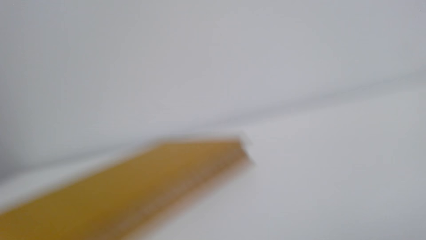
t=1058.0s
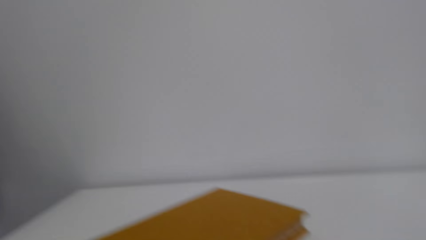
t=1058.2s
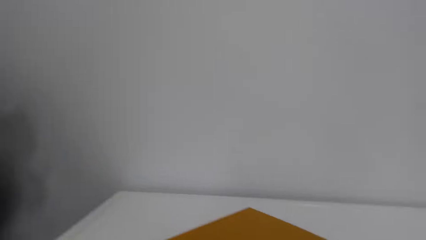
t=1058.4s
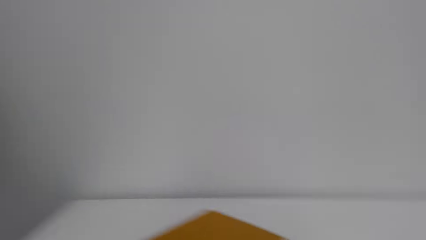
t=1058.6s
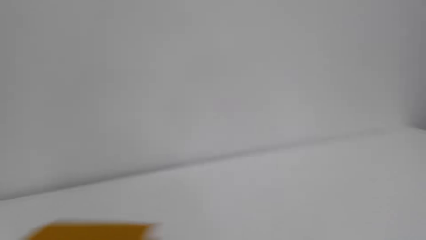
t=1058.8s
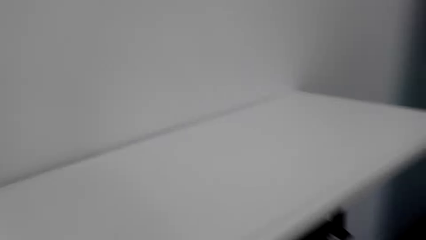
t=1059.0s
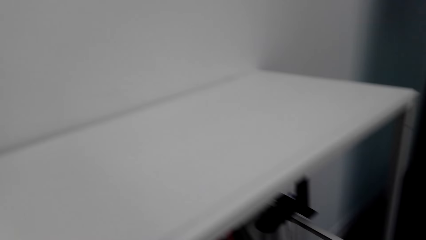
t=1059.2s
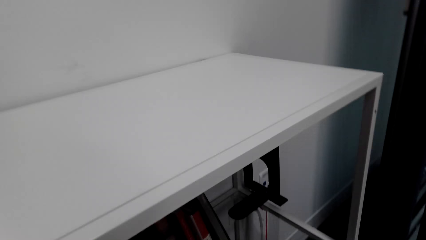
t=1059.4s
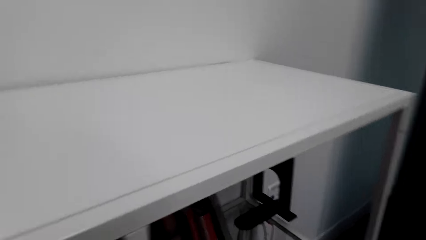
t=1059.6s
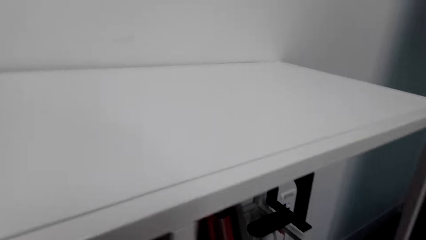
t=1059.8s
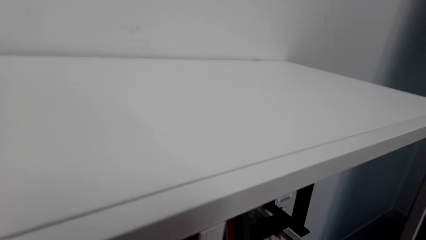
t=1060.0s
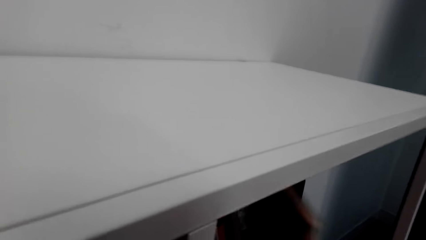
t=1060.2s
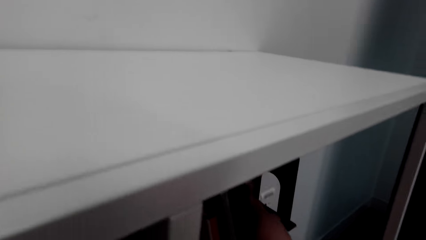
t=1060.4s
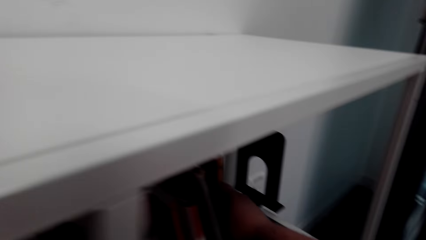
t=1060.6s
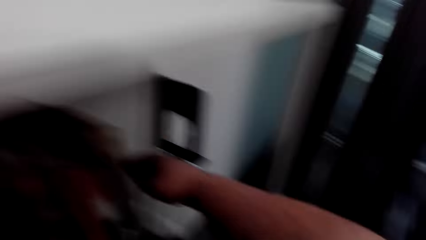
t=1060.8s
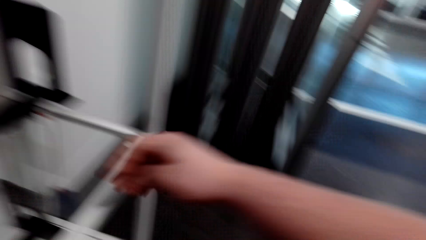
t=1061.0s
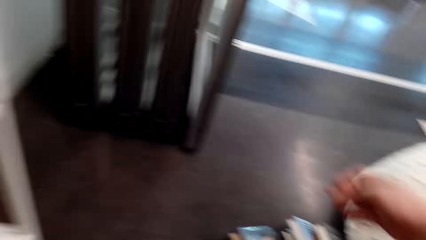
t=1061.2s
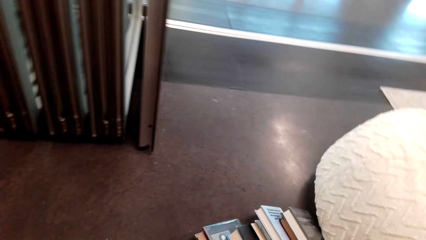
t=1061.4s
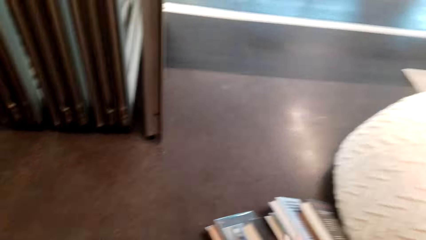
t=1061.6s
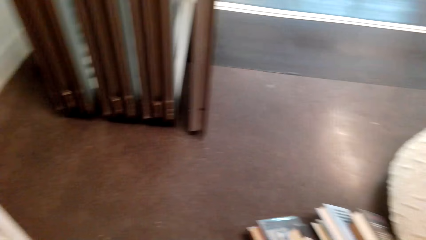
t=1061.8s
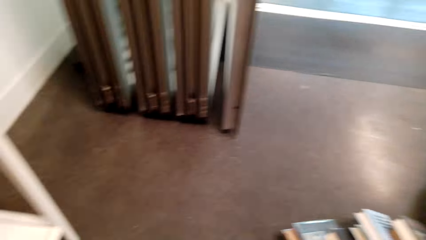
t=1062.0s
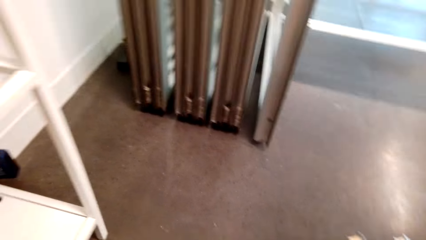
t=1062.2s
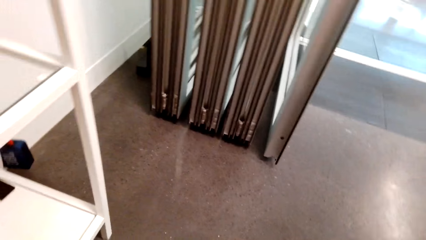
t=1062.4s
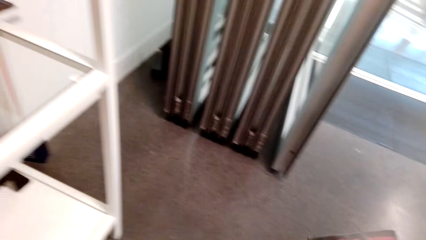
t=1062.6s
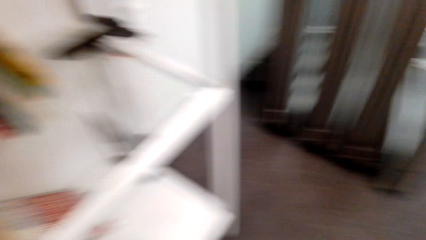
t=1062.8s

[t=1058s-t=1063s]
The camera wearer places the book on the shelf. They move in the room.

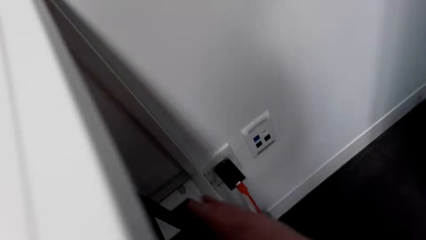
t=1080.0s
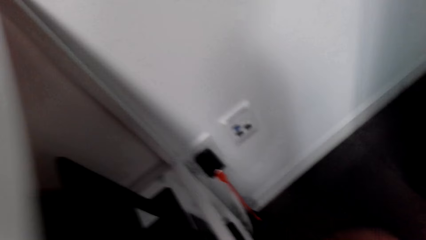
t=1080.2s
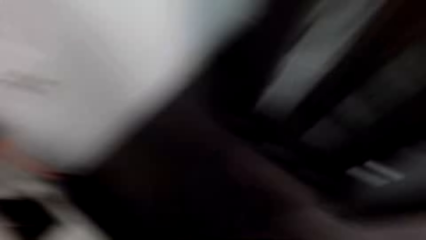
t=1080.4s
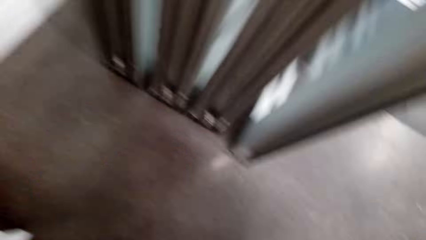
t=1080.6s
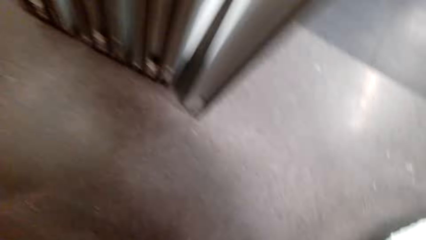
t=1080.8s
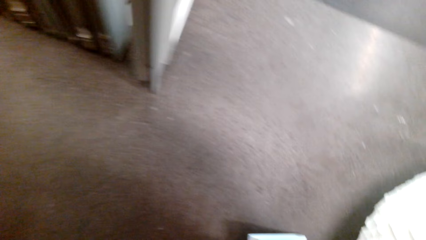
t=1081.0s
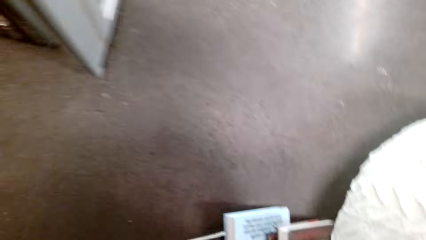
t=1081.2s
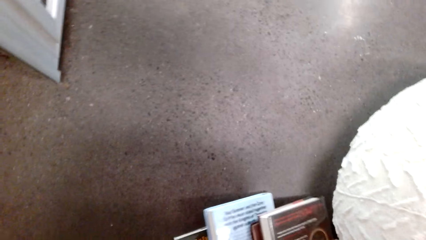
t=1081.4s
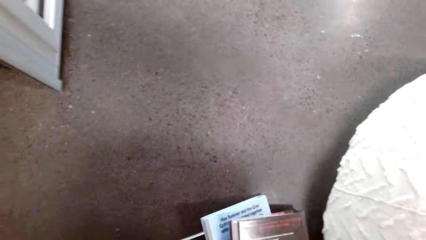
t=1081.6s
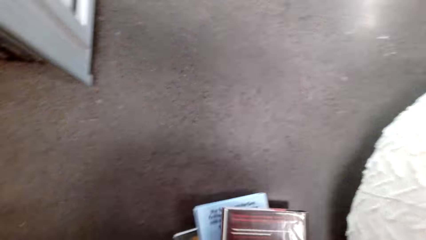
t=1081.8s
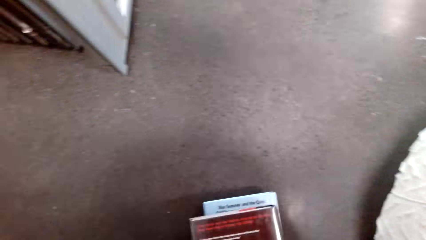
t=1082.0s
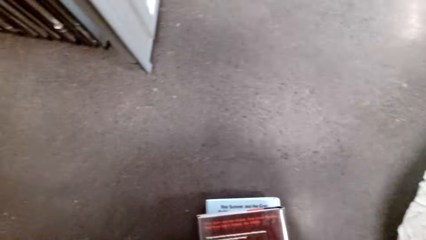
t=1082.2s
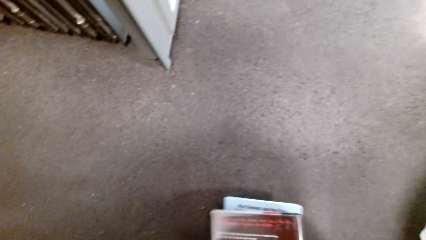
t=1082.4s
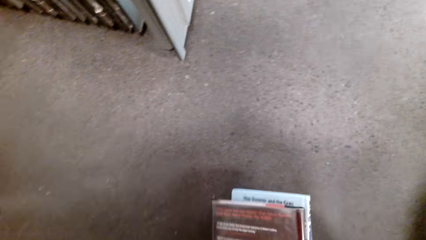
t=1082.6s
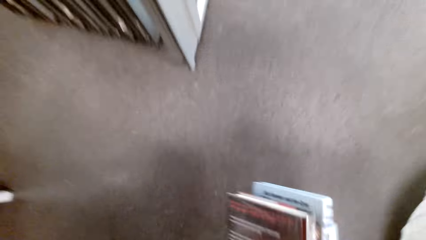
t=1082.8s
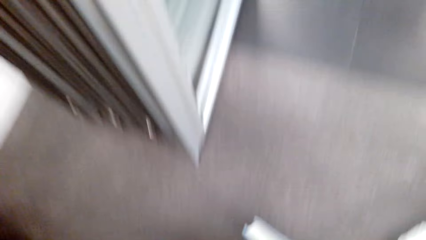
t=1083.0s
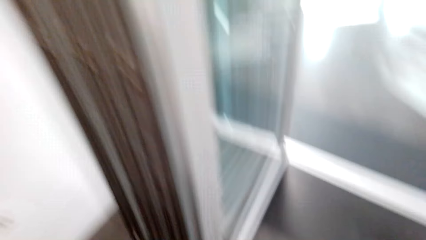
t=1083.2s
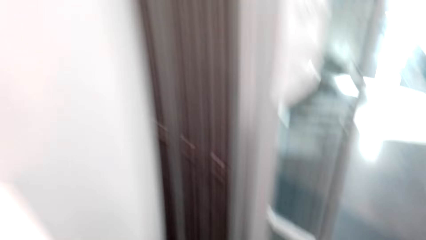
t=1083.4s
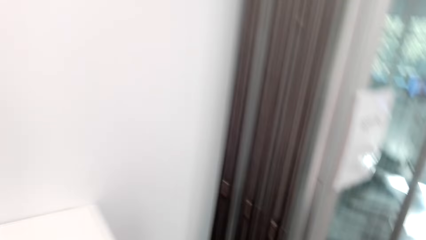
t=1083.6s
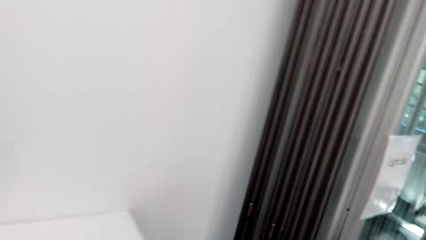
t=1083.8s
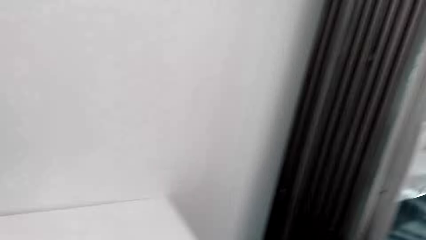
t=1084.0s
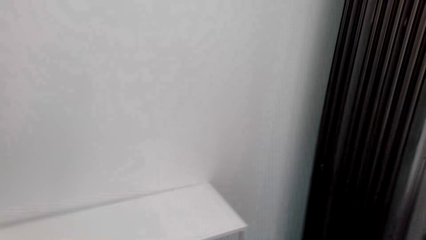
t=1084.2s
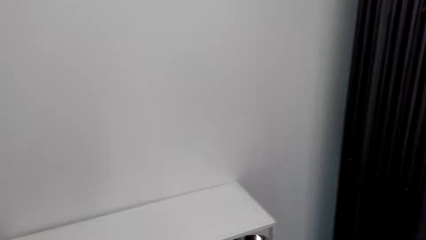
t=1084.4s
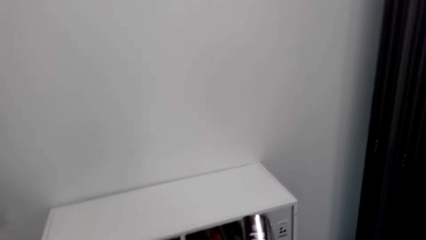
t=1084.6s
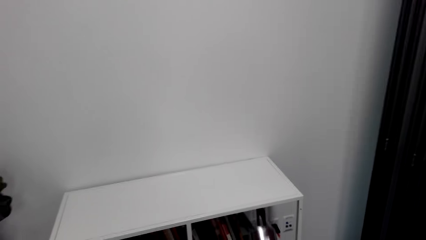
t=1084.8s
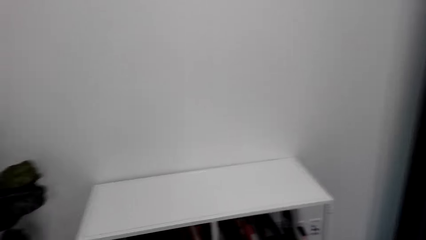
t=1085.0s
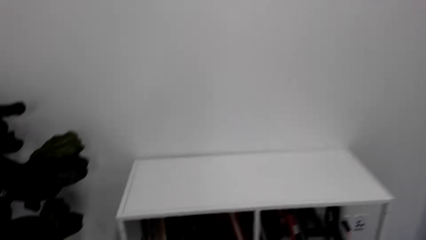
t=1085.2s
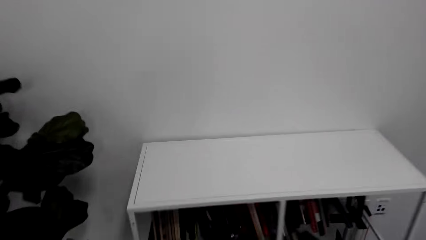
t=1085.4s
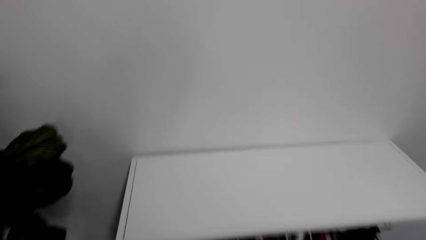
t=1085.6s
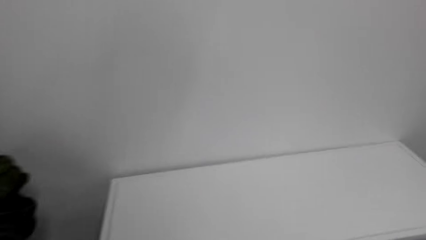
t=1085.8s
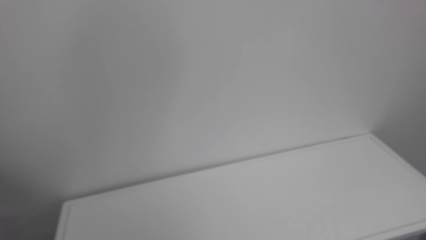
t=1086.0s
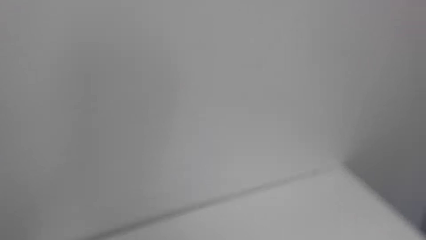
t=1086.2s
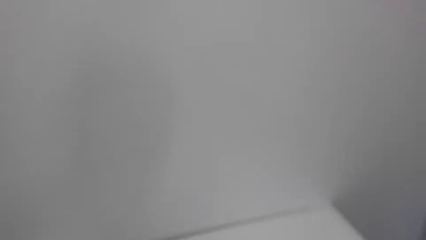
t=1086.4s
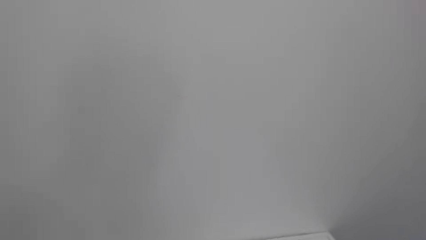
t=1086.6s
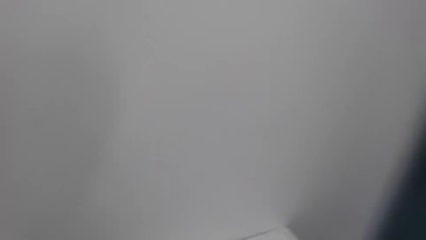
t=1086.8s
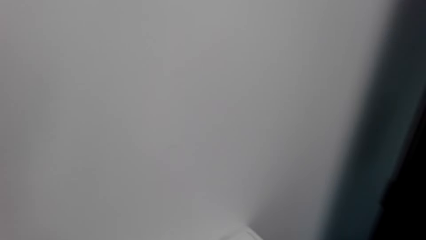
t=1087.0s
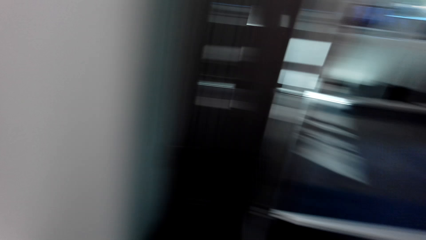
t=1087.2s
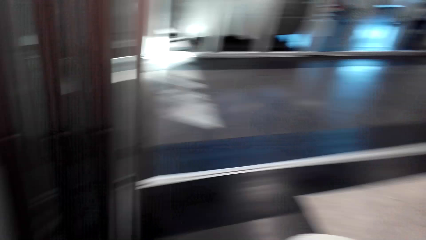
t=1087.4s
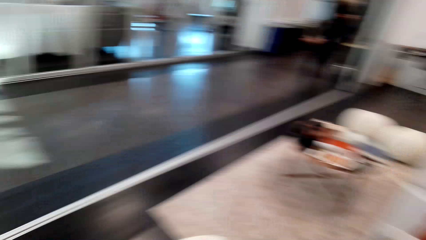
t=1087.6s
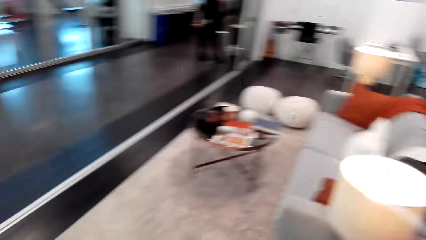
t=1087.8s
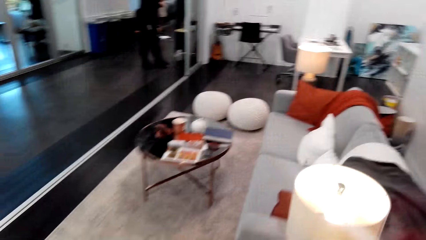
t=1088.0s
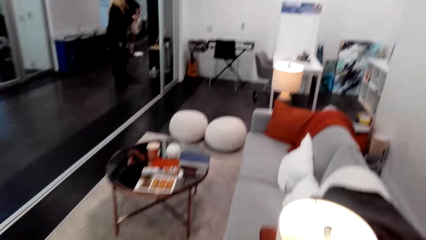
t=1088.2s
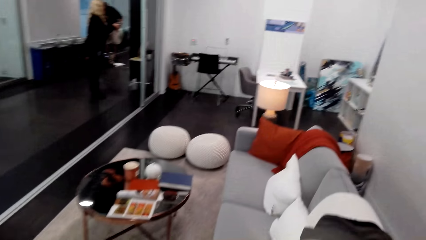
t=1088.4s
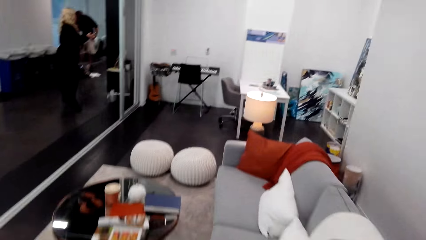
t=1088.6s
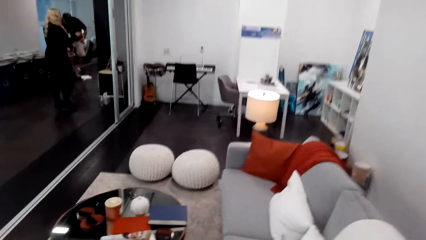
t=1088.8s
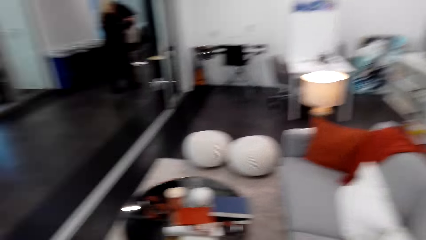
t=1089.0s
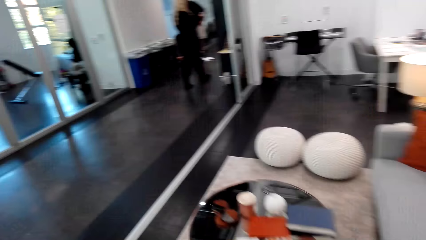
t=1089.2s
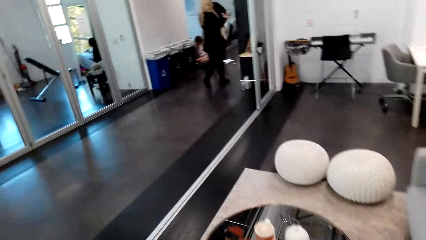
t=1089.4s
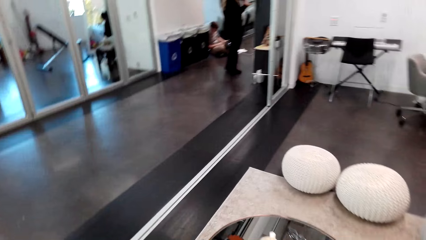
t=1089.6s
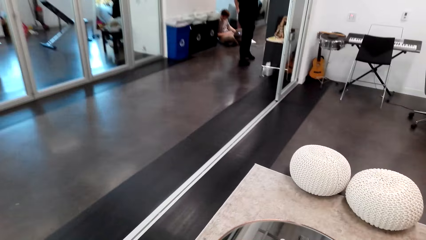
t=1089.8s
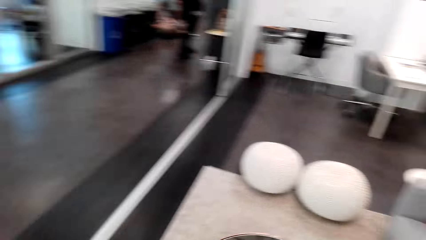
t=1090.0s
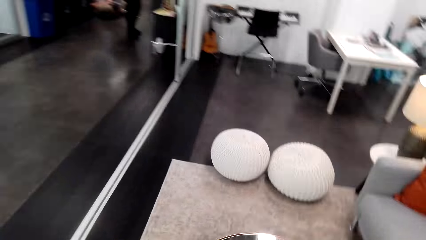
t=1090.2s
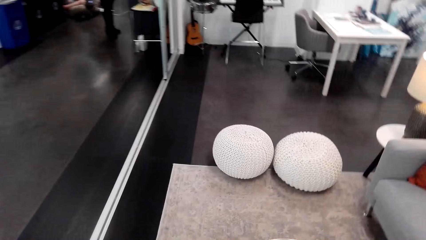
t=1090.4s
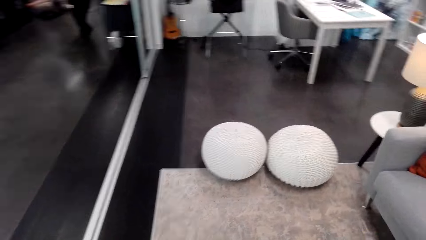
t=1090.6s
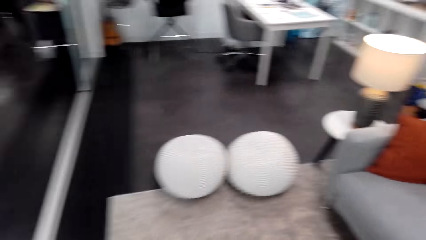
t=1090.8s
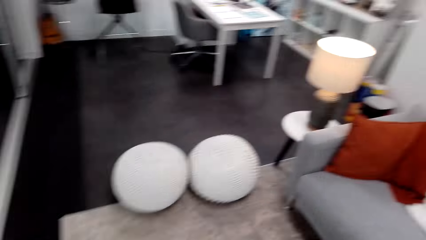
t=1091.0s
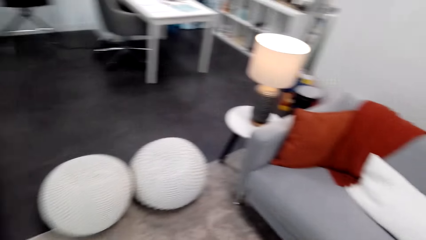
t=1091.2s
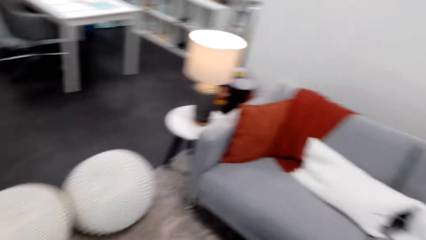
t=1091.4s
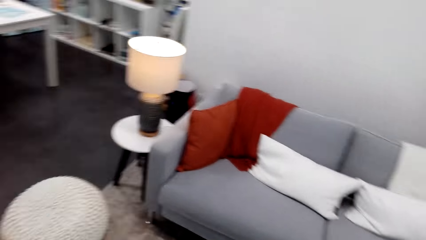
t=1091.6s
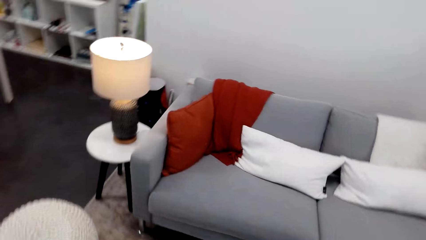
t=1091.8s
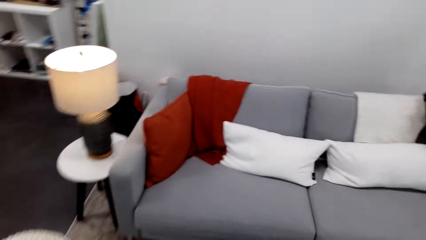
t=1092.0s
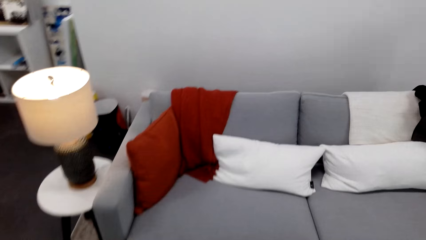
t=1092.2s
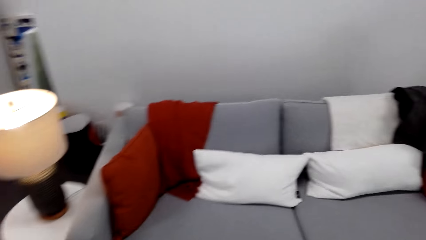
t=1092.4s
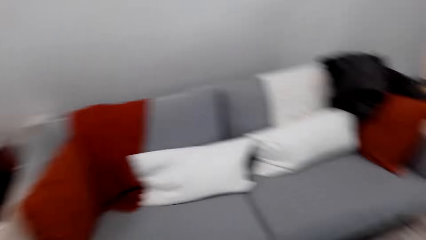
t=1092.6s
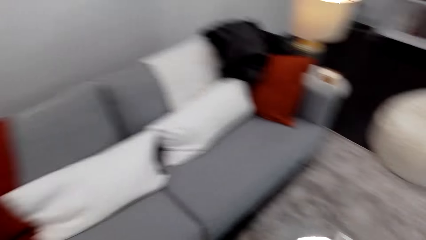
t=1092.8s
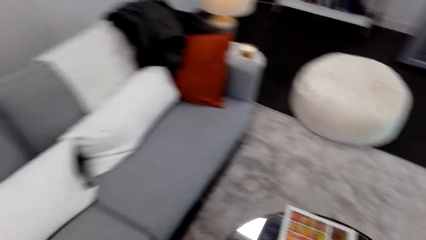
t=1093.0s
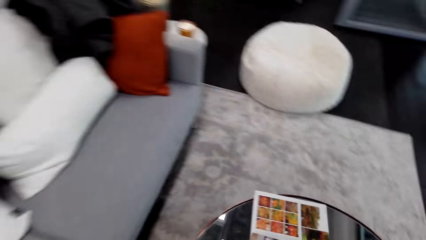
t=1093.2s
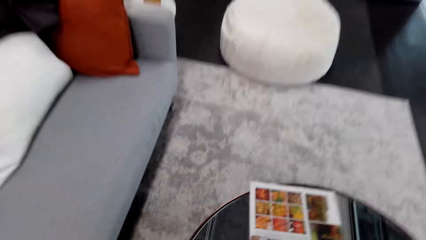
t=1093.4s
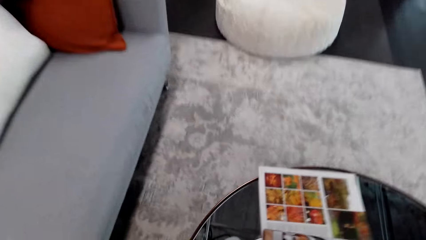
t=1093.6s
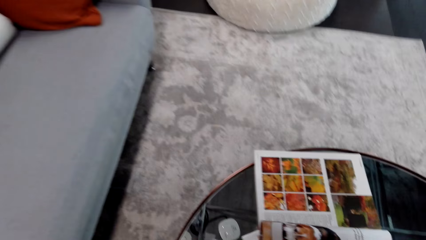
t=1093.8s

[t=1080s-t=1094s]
The camera wearer moves in the room. They talk in the room. They pick the books from the floor. They move in the room. They place the book on the shelf. They walk in the room. They fix the books on the shelf. They move around the house.
